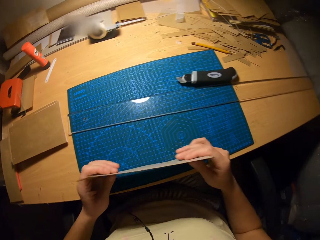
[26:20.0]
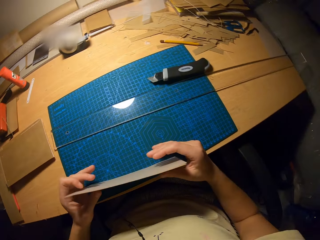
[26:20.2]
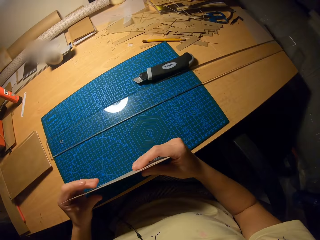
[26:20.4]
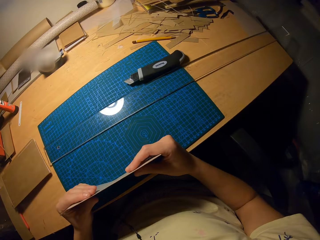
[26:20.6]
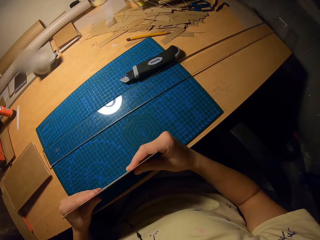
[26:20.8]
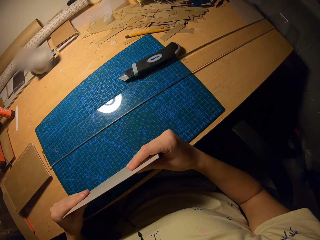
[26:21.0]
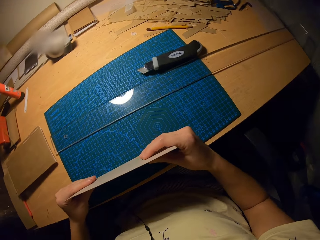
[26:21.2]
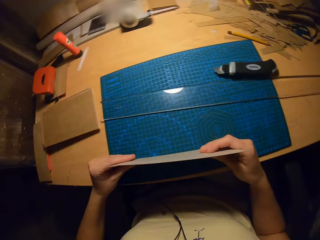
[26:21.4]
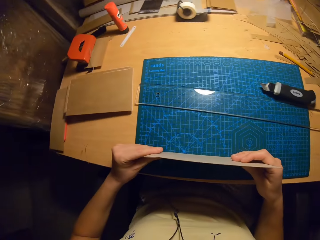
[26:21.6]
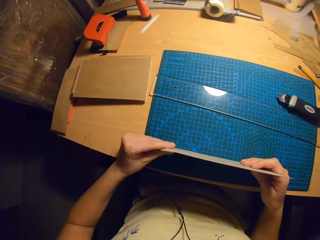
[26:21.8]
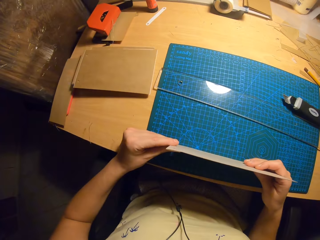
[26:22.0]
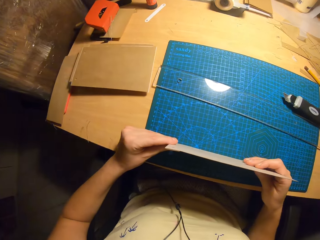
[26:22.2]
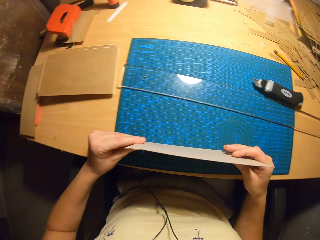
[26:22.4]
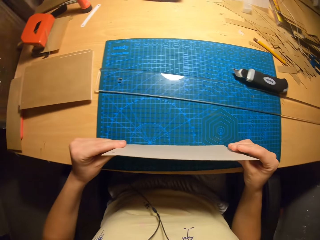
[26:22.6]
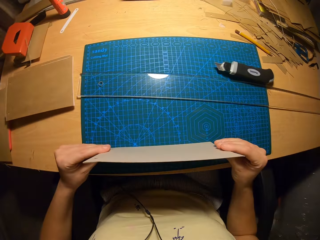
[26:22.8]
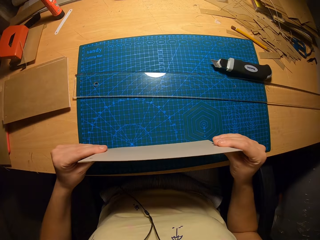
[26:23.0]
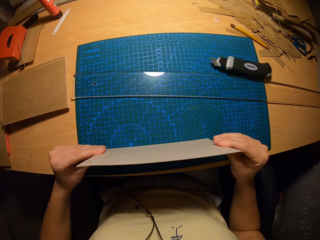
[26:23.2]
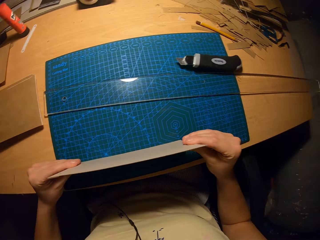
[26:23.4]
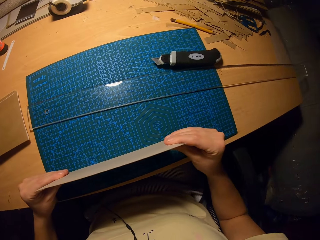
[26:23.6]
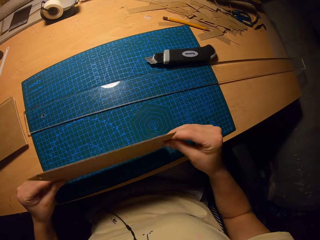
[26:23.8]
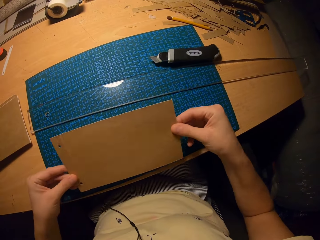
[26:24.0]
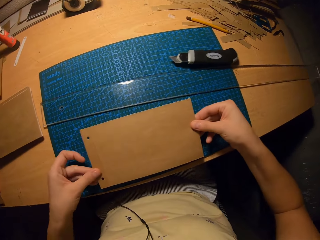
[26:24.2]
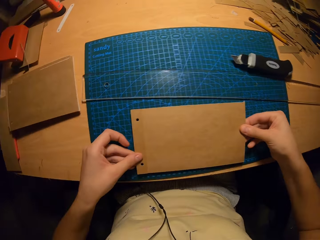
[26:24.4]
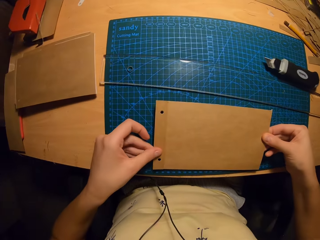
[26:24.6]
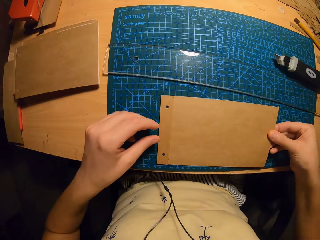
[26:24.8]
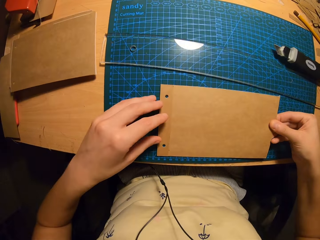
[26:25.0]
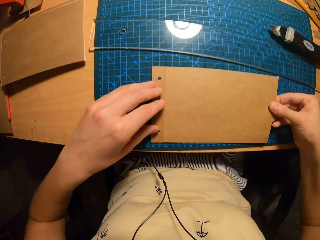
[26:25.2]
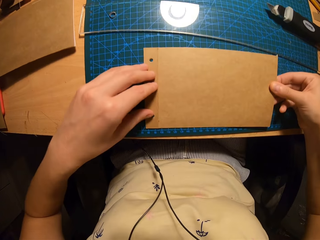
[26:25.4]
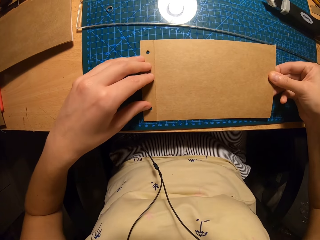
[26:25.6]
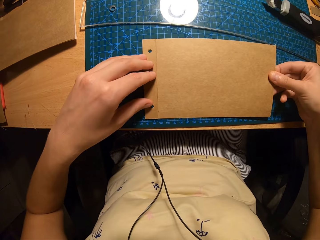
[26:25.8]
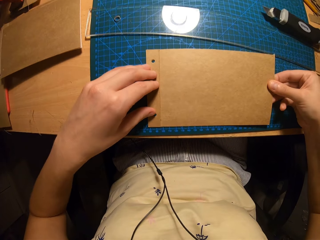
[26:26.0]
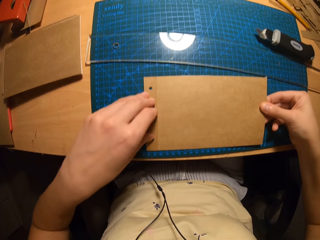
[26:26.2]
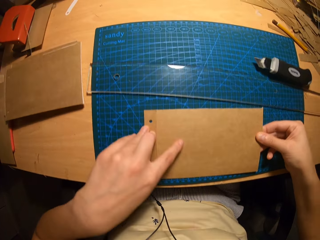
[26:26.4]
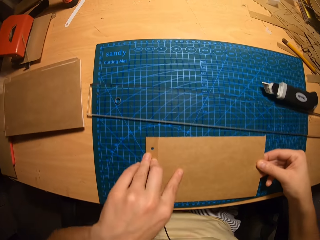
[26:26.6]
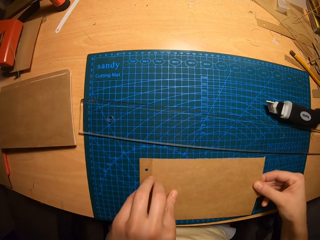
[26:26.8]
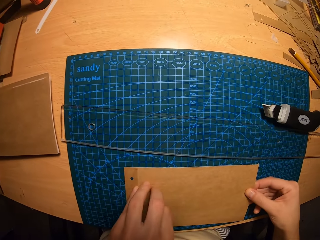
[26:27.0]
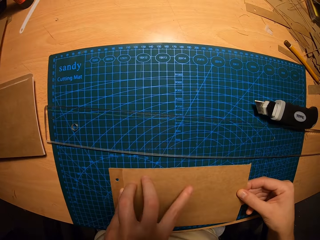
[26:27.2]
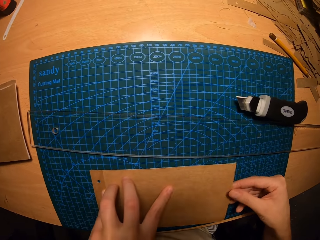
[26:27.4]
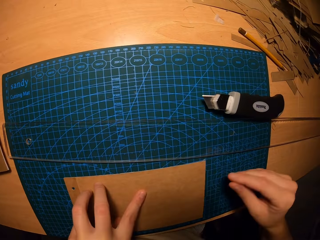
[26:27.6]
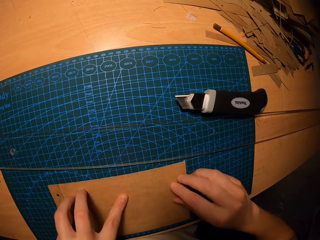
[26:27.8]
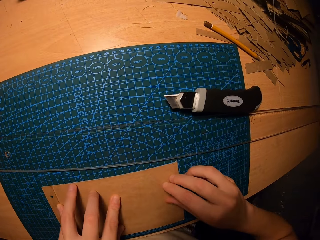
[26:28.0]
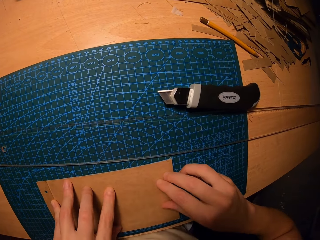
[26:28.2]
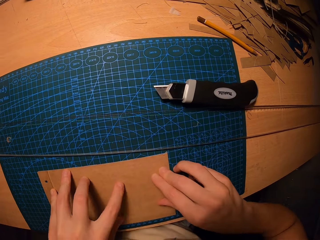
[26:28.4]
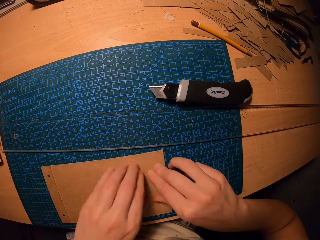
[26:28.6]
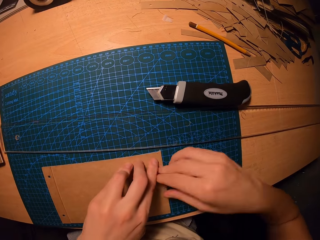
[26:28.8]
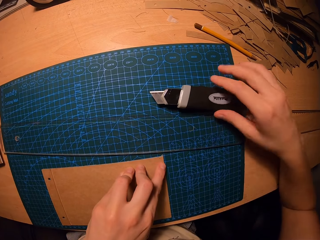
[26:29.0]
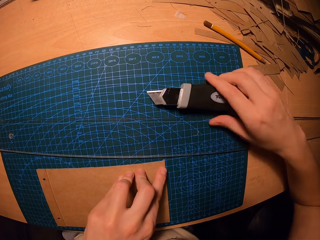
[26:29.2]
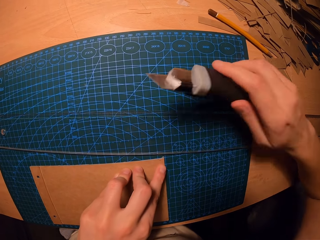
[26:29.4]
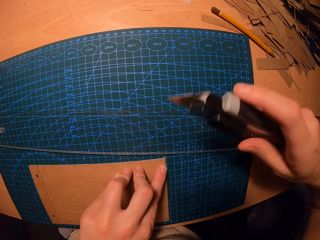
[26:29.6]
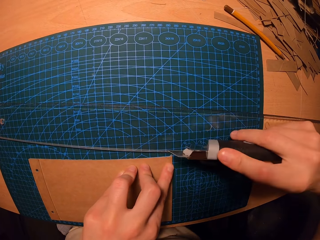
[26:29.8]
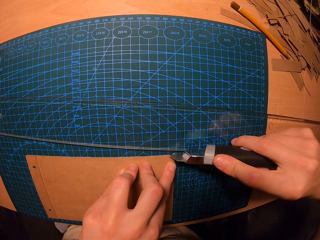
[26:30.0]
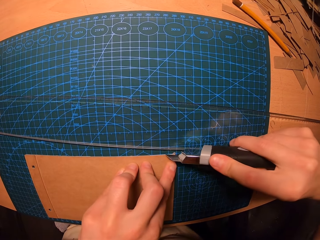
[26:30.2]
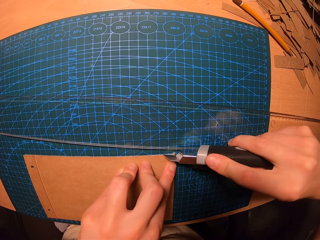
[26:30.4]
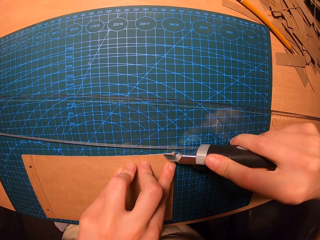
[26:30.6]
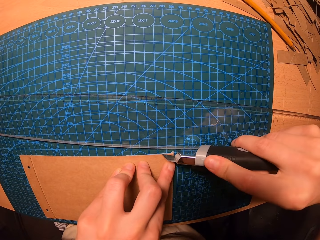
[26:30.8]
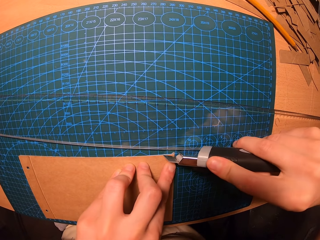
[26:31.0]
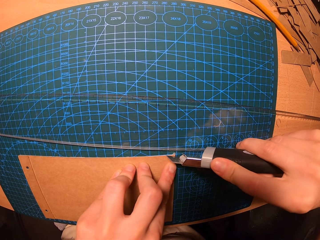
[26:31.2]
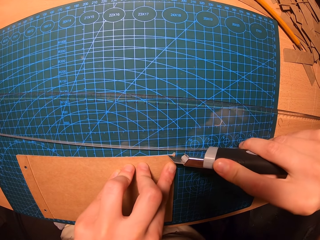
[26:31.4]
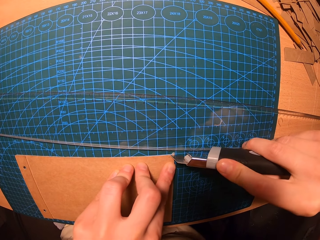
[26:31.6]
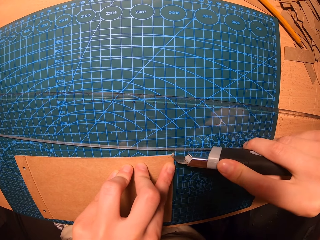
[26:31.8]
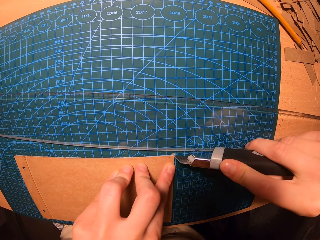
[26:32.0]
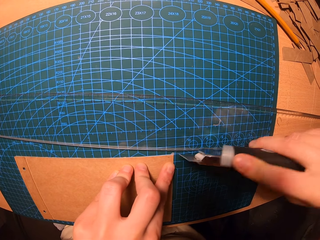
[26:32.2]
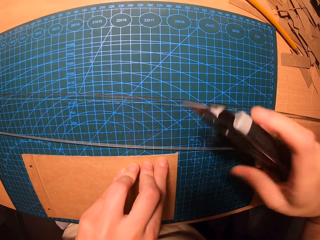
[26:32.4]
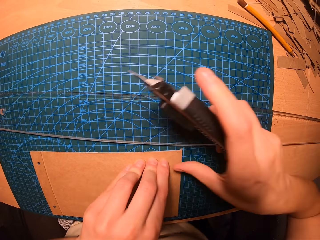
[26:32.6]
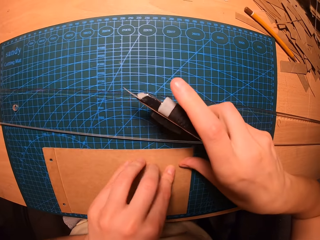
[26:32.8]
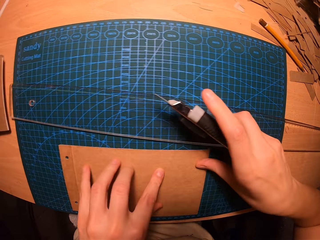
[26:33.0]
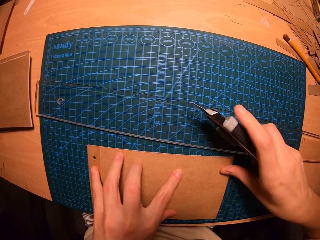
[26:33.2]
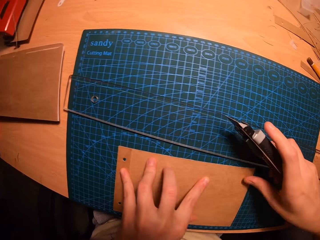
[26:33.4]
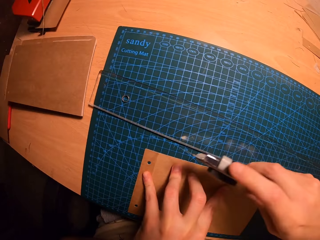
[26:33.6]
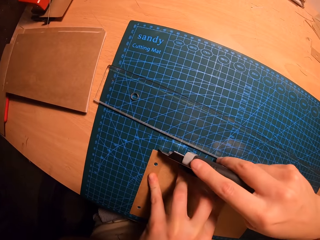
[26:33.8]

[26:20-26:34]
The camera wearer combines the PVC paper with the card. They drop the cover. They carry the paper cutter. They cut the edges of the cover with the paper cutter.

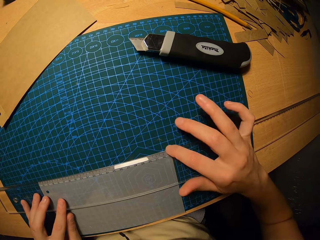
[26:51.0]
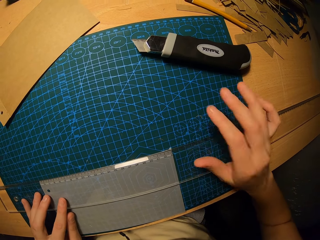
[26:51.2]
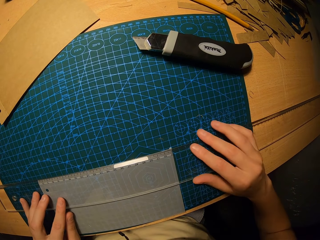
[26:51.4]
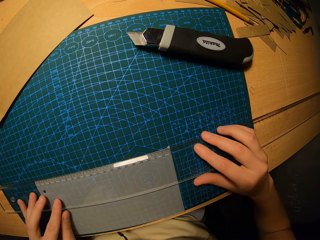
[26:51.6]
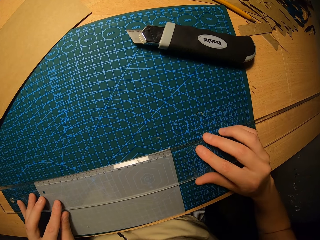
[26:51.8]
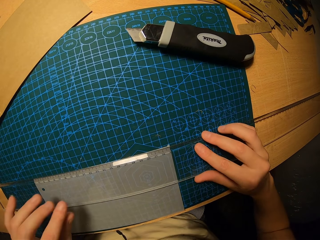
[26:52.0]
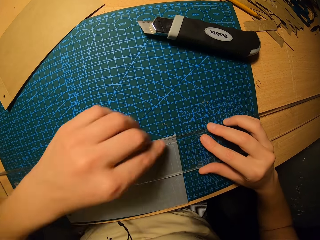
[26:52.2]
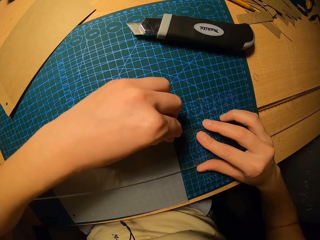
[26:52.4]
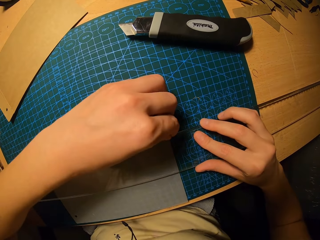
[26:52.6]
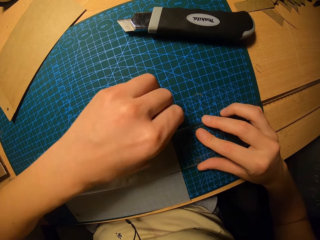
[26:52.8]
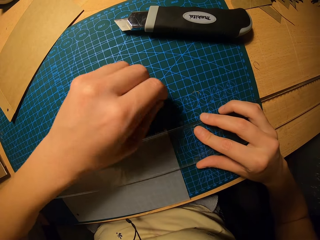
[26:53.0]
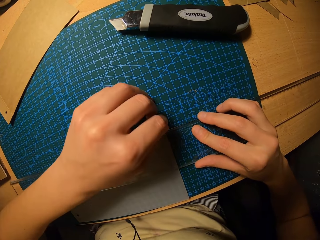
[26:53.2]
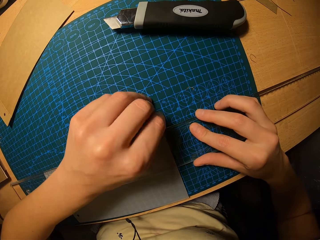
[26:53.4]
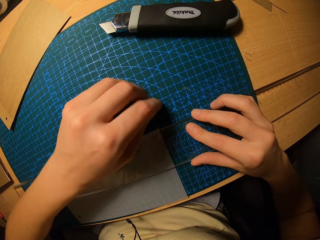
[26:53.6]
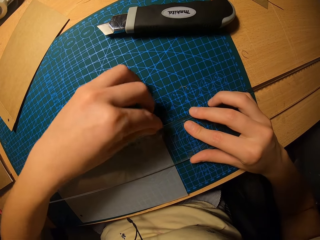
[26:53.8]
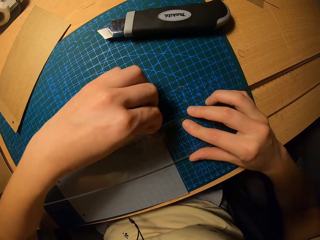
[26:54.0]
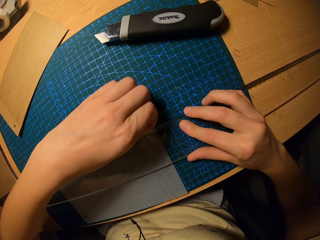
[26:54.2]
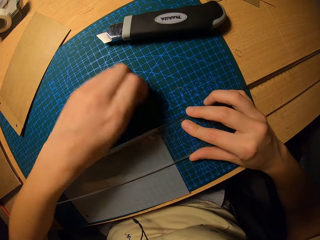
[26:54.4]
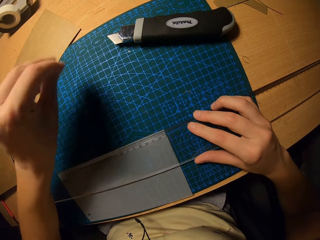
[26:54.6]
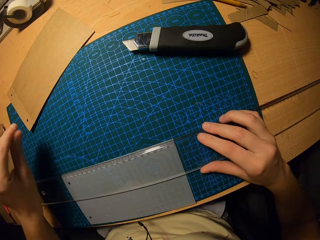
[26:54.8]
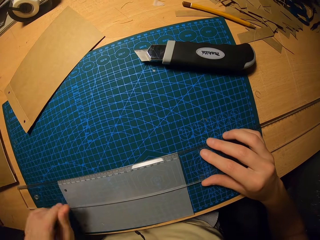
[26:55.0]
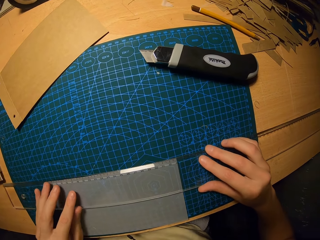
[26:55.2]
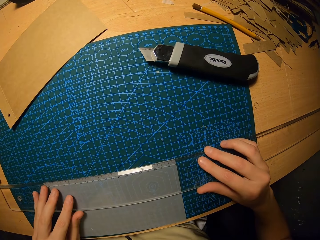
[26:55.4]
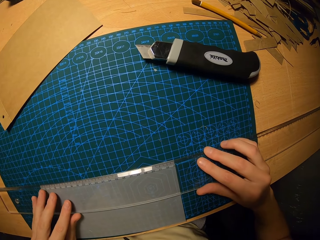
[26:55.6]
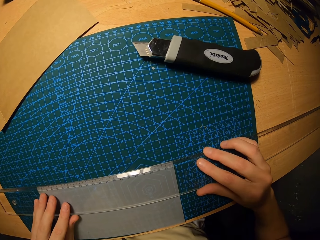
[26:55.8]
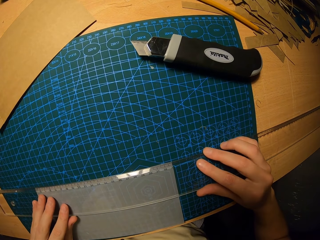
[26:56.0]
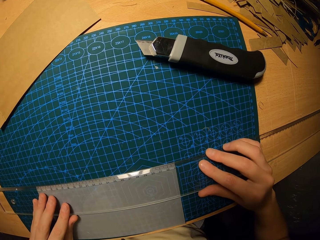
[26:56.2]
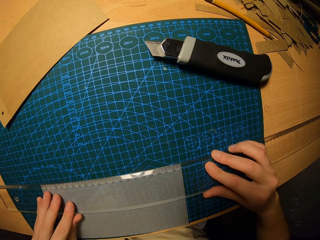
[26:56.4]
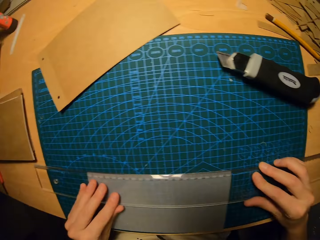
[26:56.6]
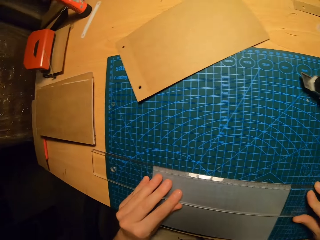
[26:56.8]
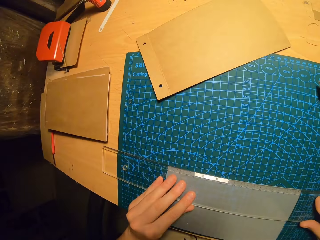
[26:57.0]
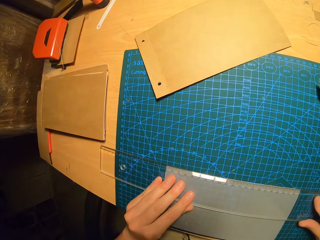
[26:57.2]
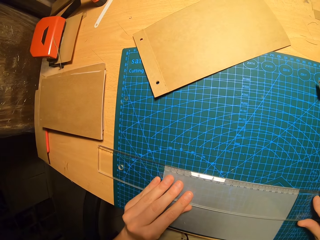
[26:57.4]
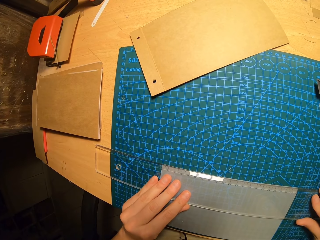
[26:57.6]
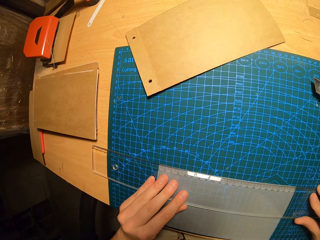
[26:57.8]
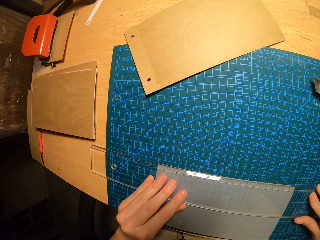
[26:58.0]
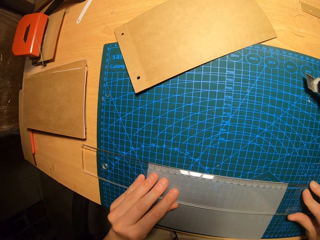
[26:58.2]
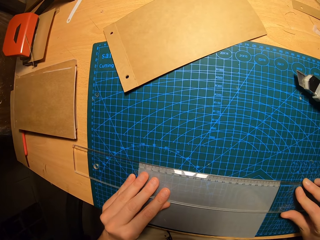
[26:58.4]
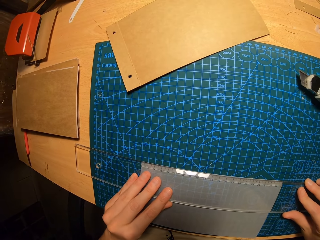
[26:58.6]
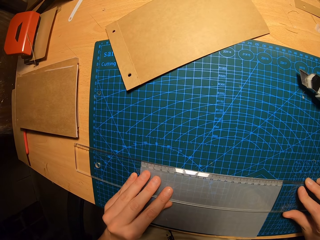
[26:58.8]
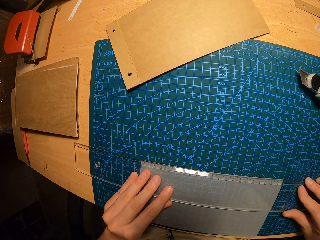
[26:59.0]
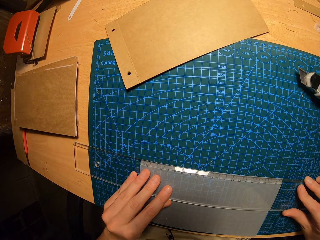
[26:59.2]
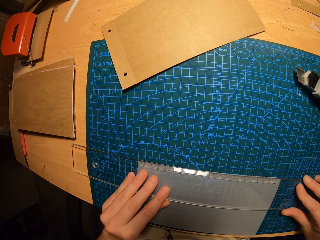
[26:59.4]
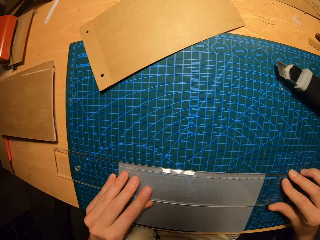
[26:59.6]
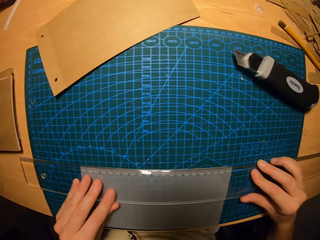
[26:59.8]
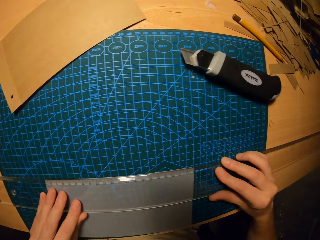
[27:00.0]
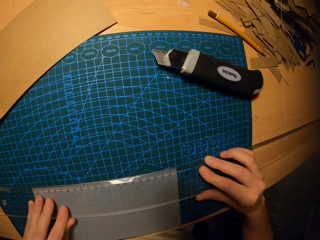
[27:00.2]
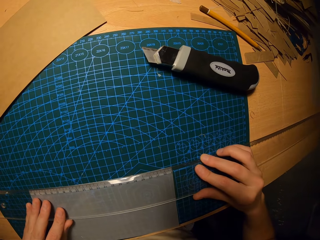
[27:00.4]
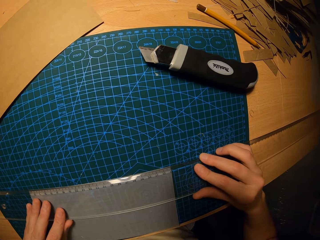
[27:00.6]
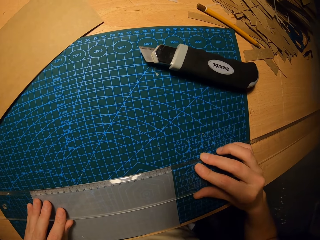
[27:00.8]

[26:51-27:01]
The camera wearer removes a paper from the edge of the PVC paper with a hand.
